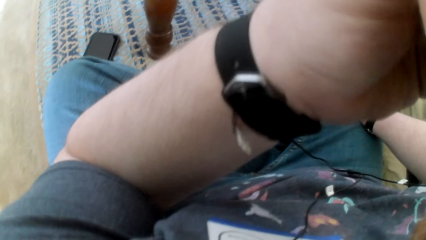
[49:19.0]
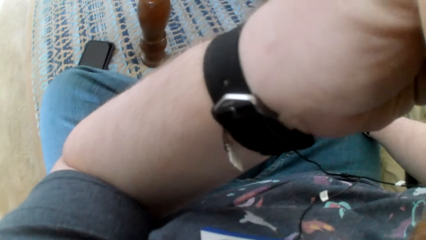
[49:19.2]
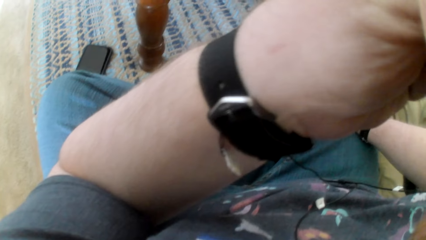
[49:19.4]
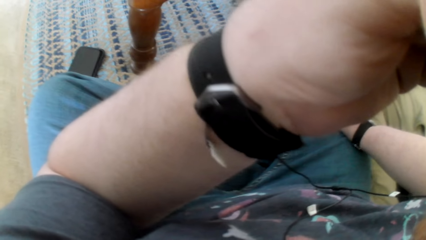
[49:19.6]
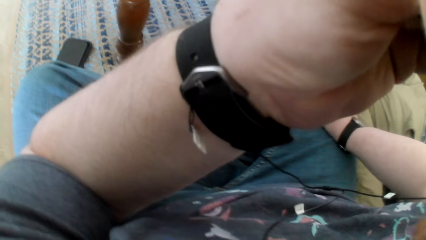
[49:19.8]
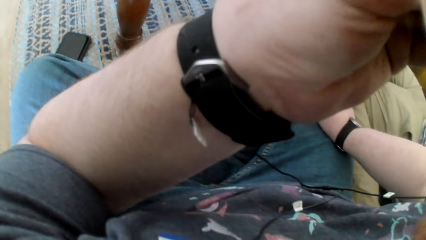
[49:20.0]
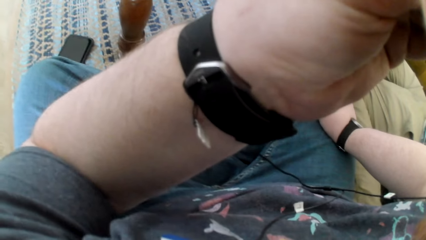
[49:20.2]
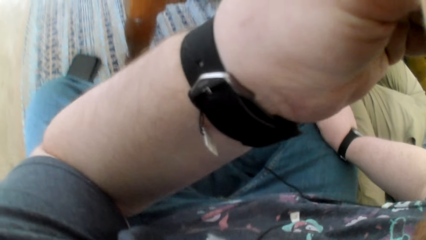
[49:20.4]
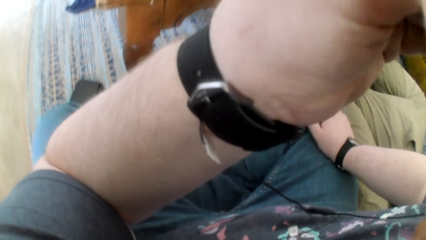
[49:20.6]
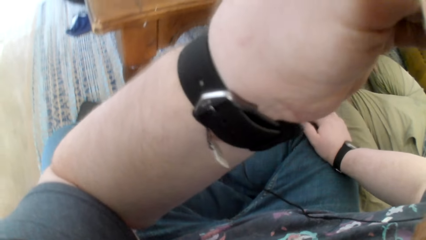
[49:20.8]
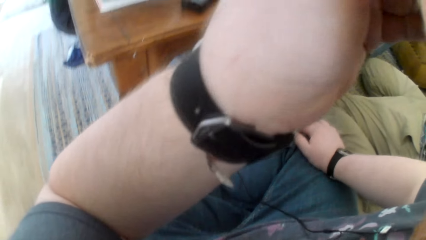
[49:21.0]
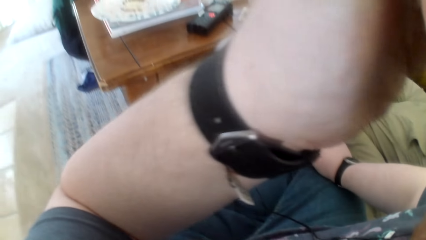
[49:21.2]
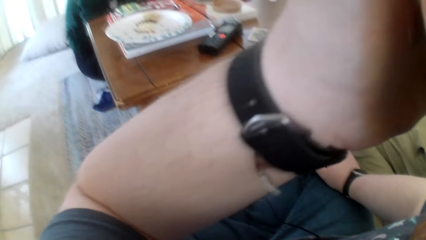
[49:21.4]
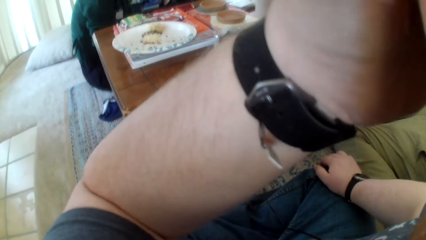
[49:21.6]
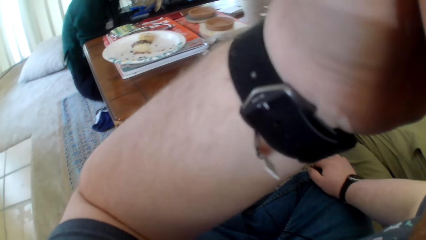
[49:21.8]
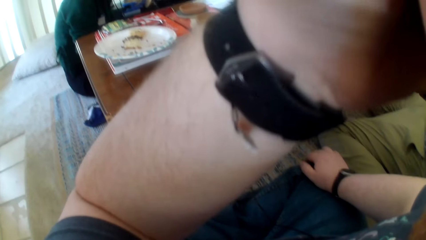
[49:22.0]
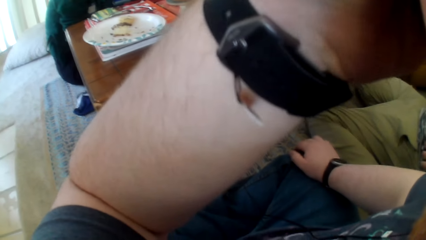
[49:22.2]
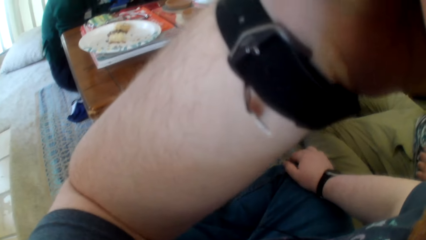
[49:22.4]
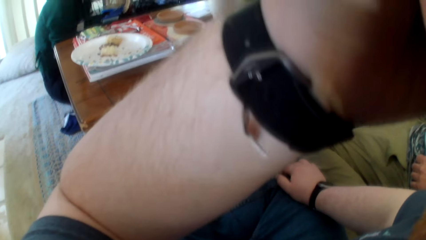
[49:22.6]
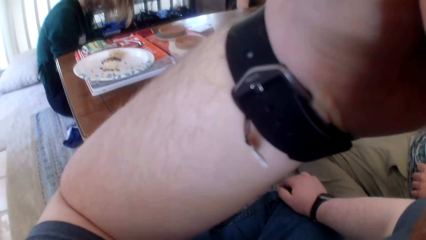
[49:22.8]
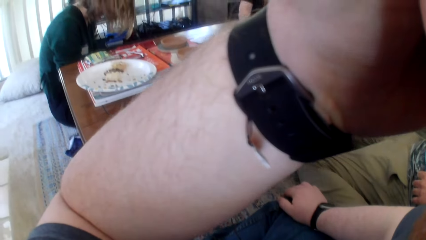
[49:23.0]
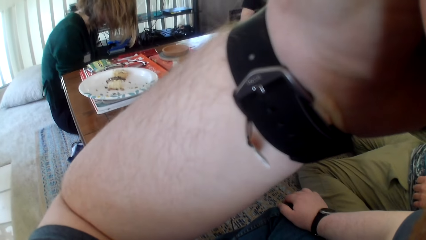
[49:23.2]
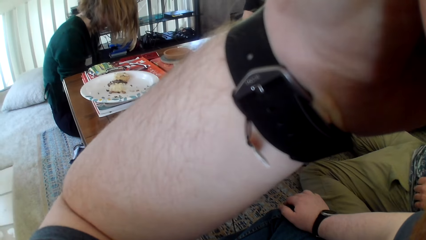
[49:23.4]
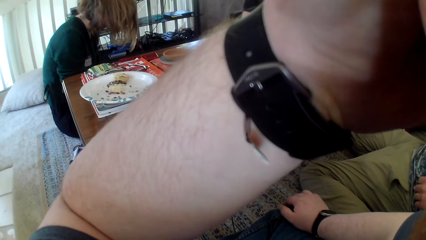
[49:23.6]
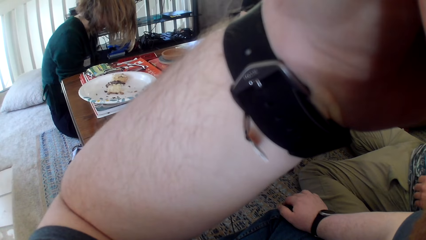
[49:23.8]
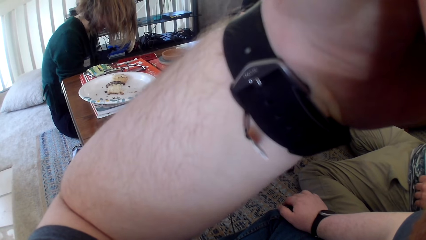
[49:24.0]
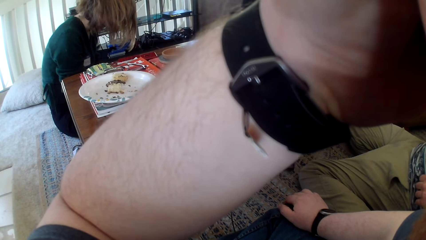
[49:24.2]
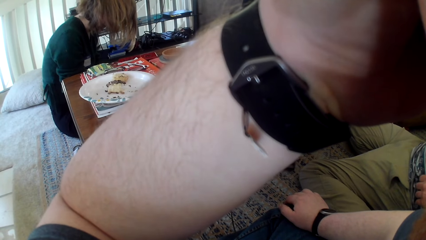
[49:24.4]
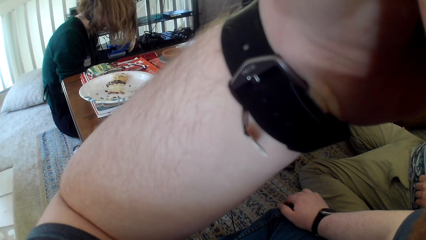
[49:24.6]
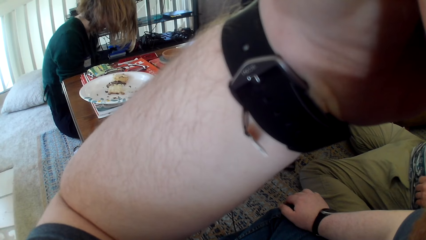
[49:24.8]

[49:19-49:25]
The camera wearer rubs their face.

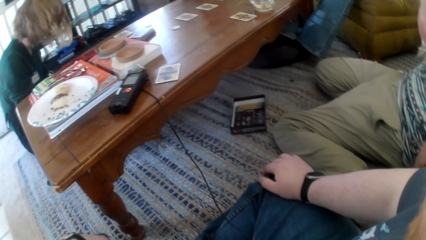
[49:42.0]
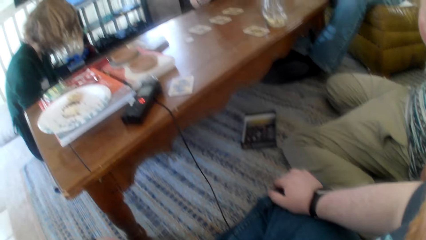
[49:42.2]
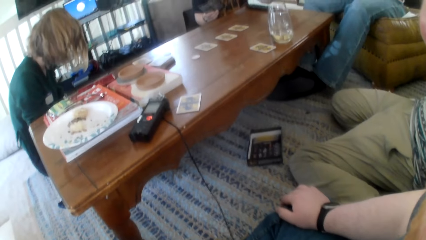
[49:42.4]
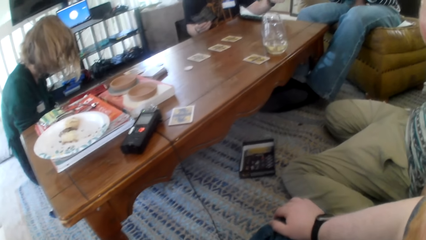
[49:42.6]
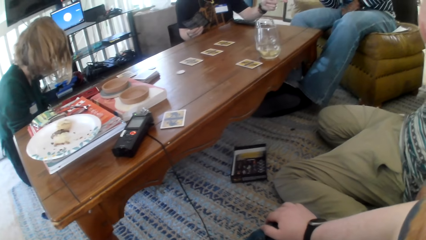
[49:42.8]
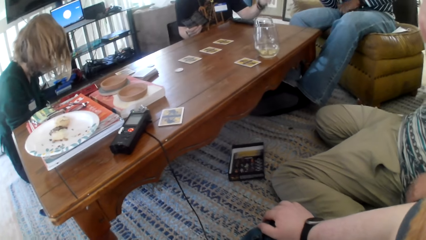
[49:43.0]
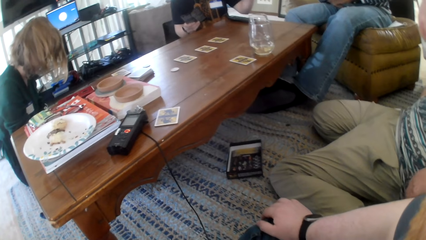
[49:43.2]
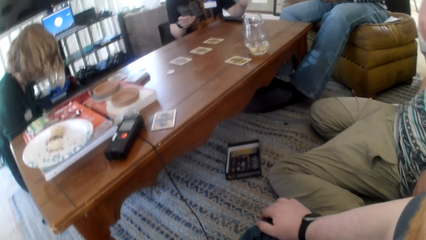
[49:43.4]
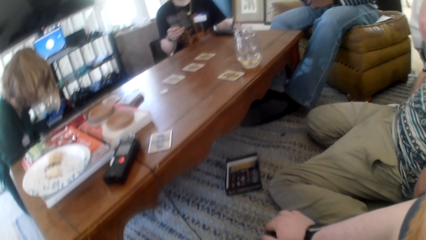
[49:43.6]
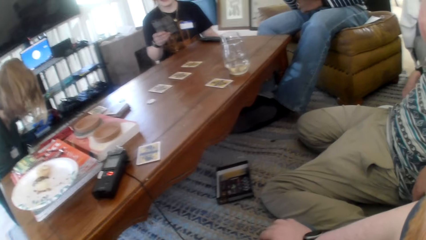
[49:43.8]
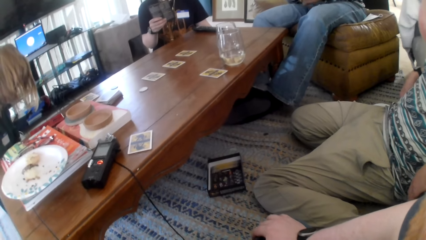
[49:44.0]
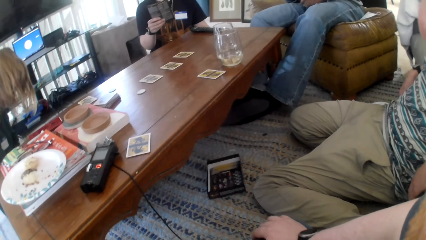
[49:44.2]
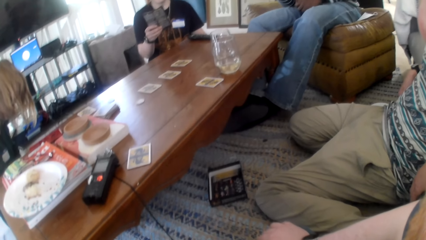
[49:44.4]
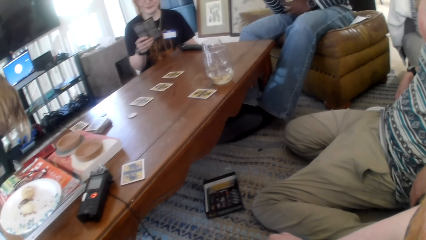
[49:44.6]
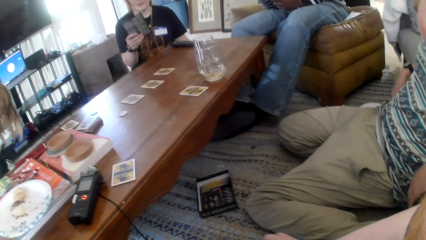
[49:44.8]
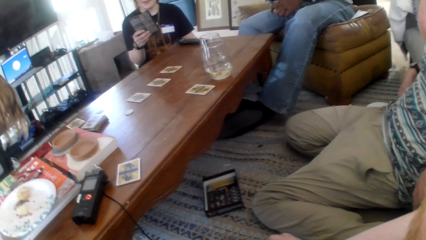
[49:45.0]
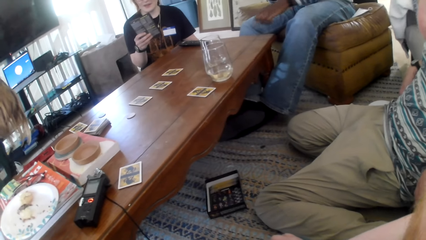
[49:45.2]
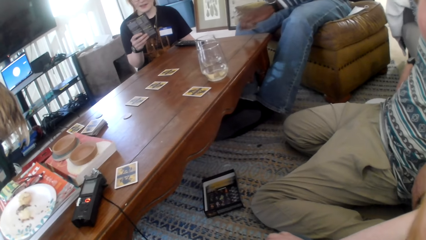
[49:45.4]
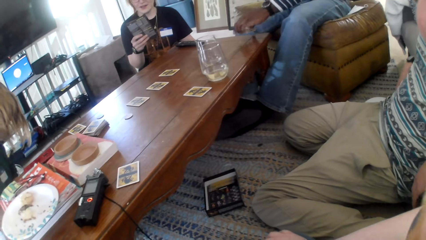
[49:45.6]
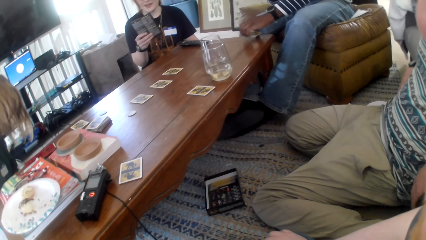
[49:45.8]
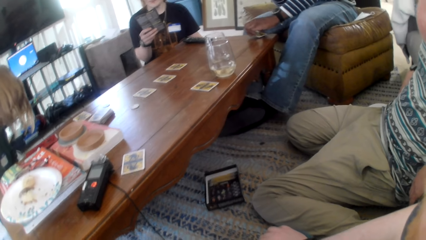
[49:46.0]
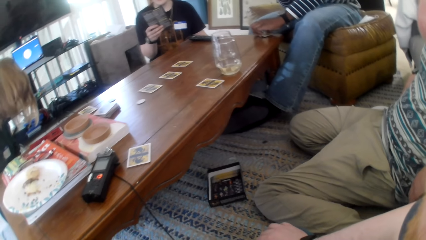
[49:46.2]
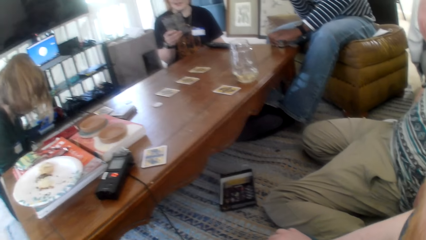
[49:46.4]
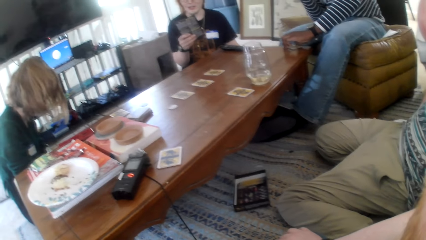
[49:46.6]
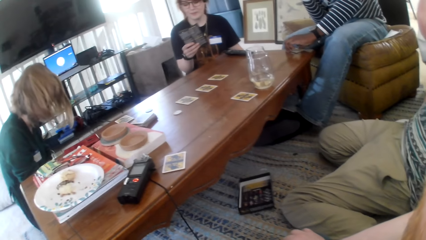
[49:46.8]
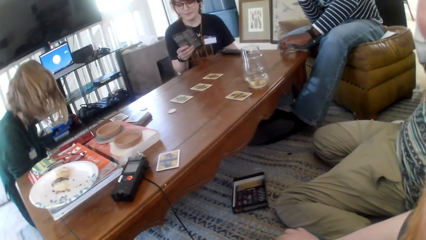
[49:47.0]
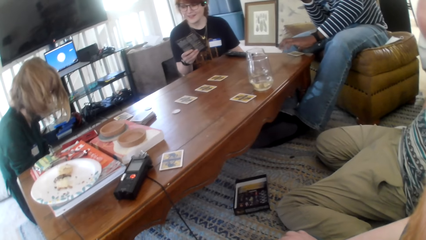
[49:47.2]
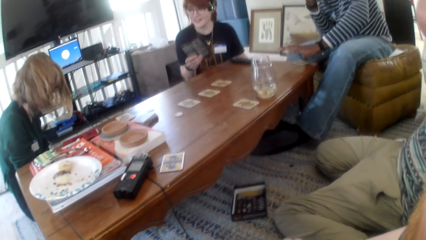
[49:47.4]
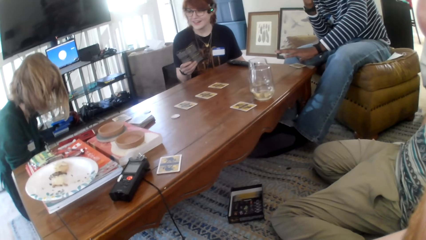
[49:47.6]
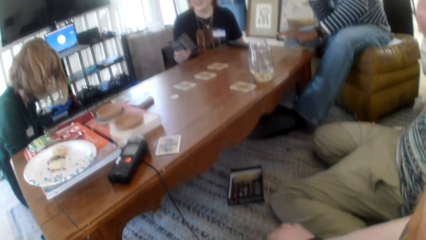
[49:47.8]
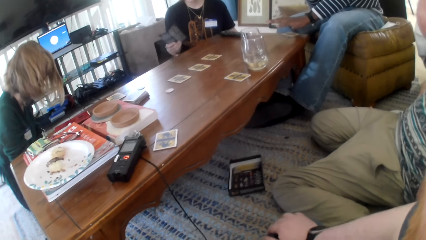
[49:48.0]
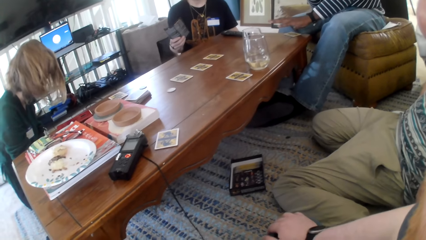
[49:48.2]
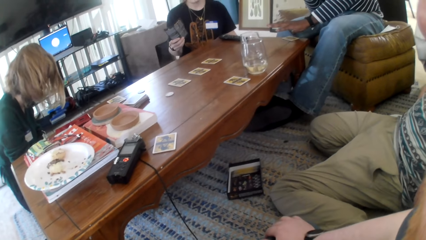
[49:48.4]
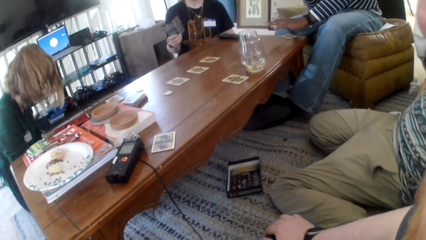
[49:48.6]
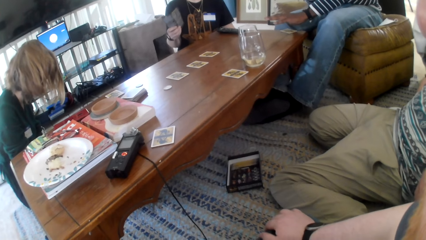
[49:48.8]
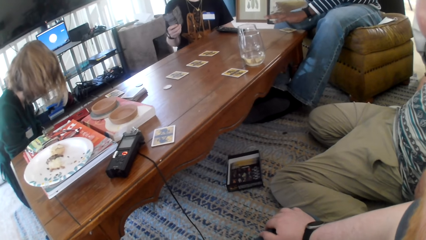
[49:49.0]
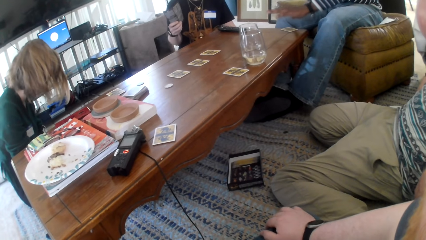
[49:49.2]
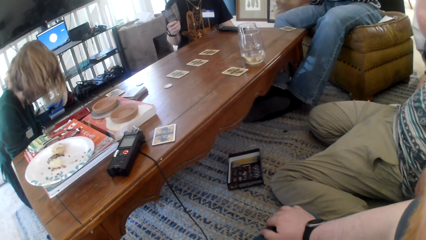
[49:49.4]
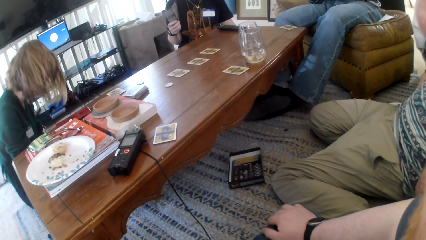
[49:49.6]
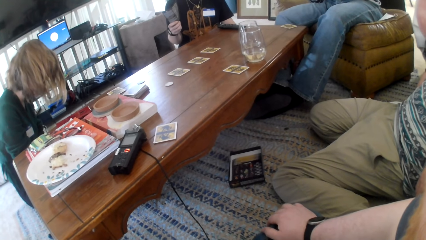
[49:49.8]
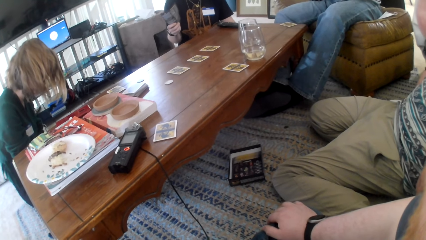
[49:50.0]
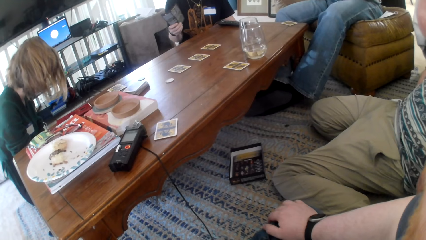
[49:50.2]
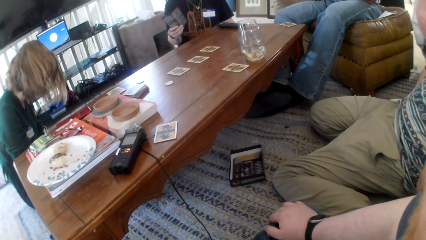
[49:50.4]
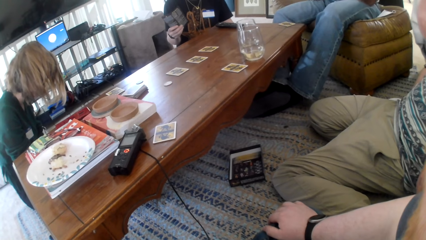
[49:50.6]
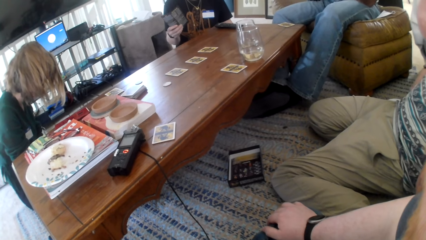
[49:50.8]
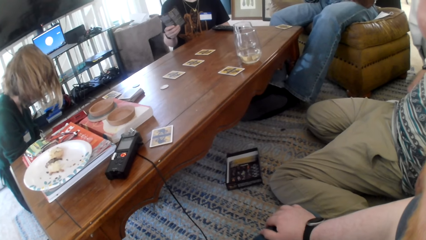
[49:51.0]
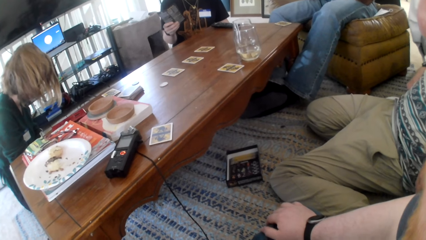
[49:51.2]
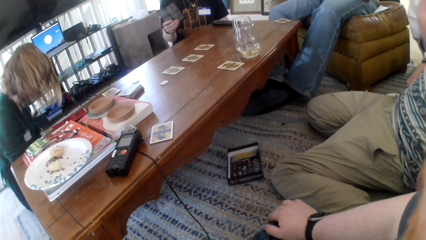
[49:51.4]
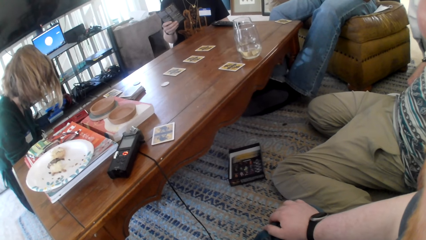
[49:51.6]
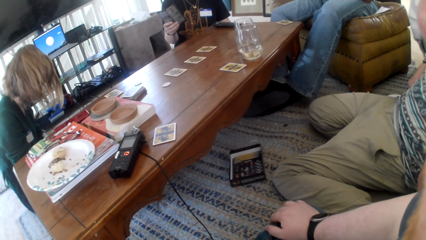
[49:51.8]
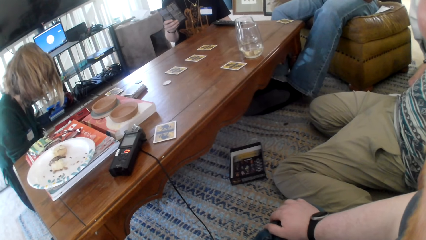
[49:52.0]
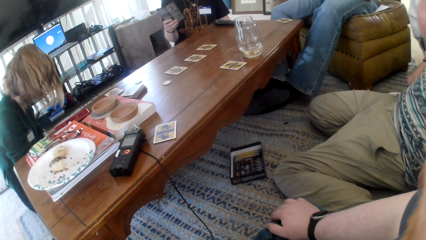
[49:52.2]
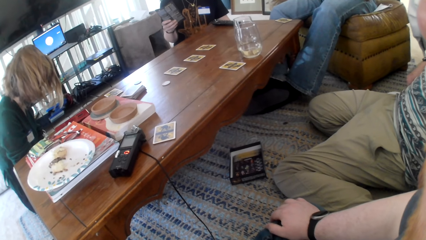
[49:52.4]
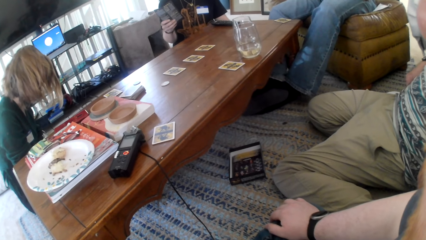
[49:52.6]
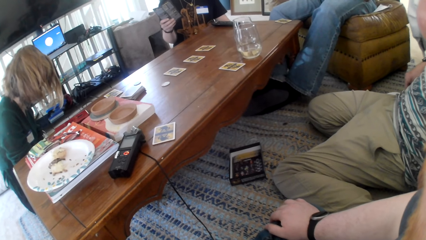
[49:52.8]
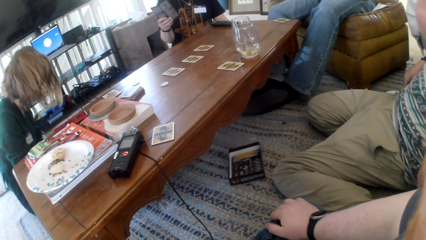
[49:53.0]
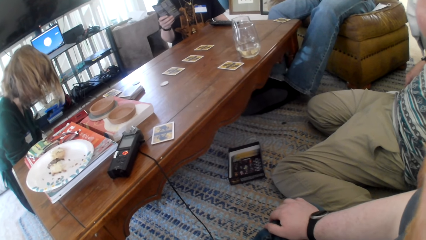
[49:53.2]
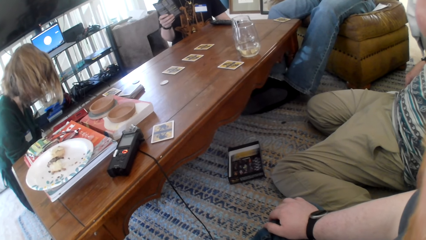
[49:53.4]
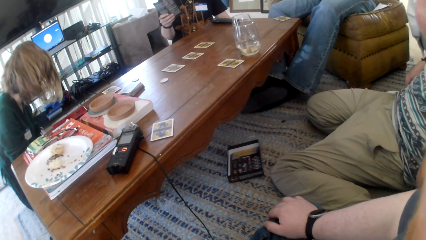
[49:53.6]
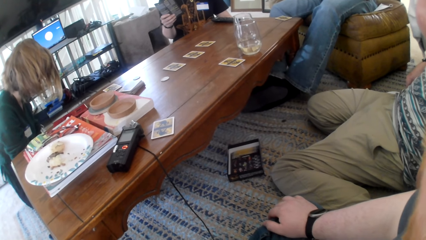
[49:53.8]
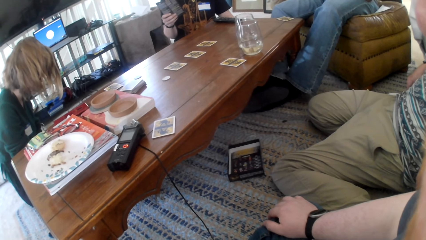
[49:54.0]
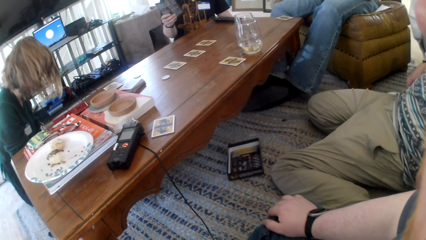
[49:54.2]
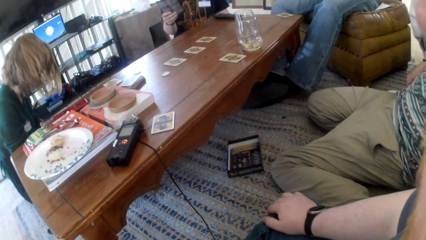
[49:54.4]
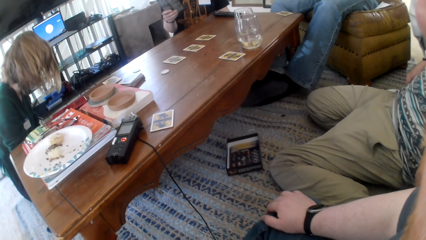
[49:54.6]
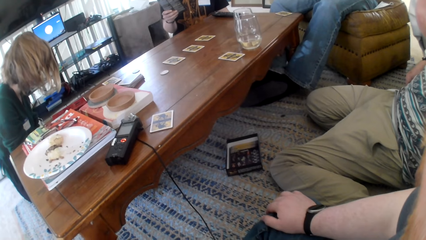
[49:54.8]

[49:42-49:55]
The camera wearer talks with friends. A person places a card on the table.
